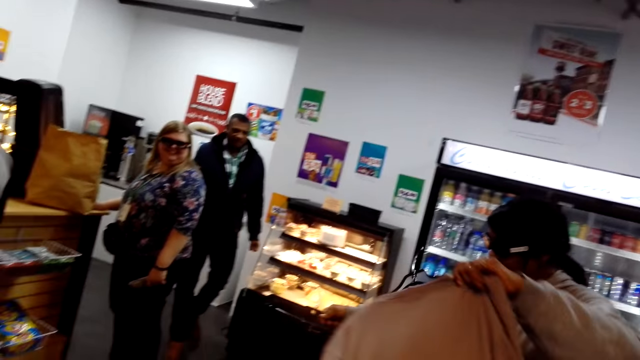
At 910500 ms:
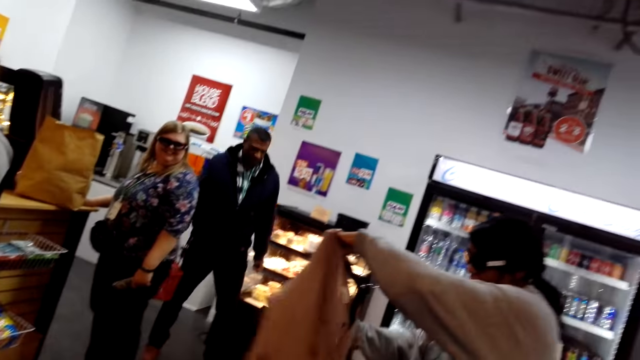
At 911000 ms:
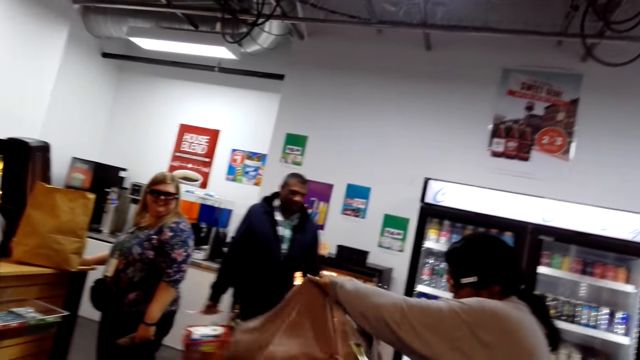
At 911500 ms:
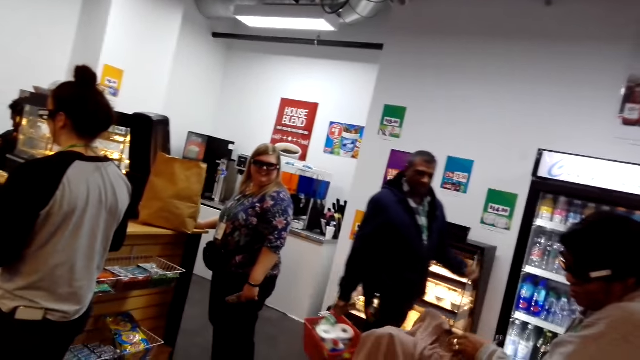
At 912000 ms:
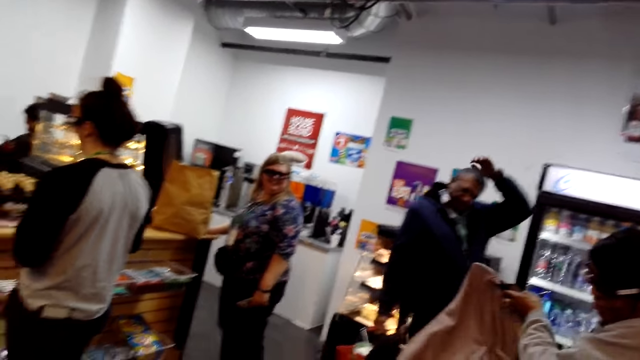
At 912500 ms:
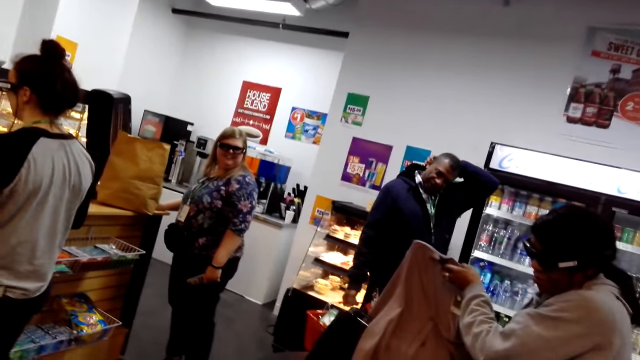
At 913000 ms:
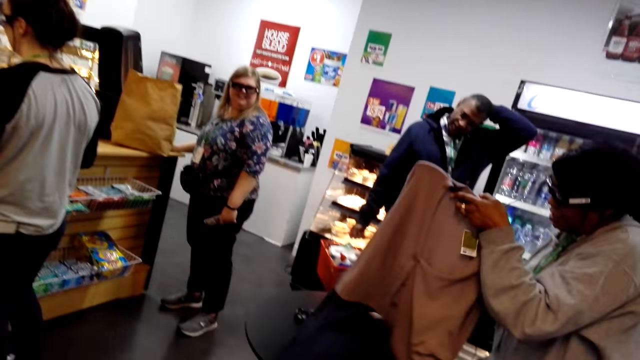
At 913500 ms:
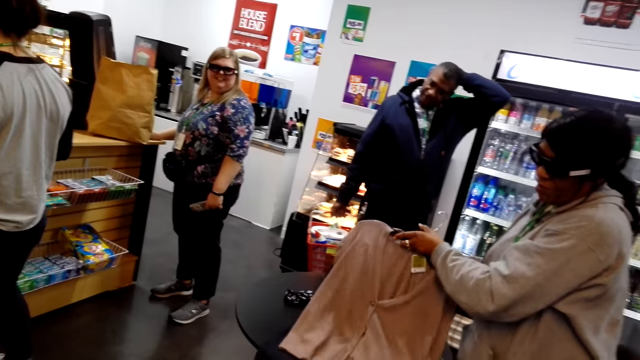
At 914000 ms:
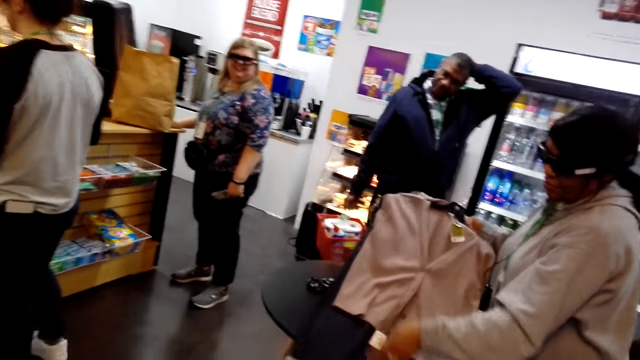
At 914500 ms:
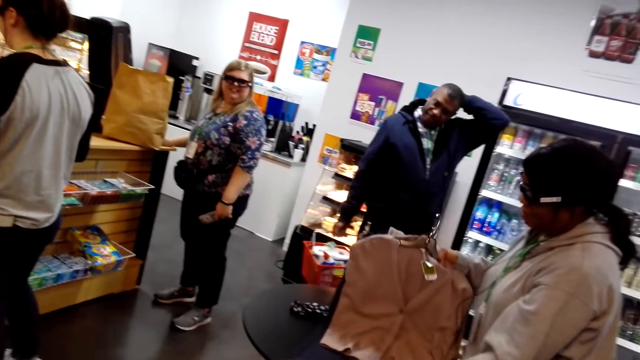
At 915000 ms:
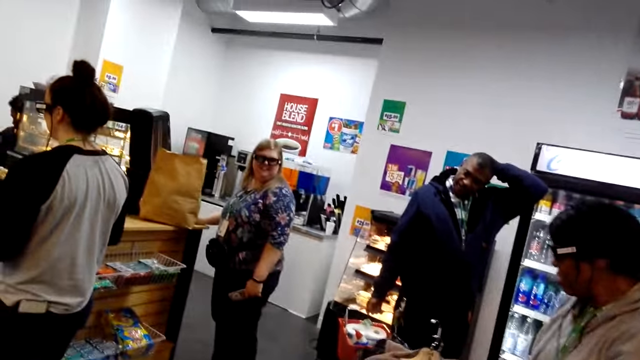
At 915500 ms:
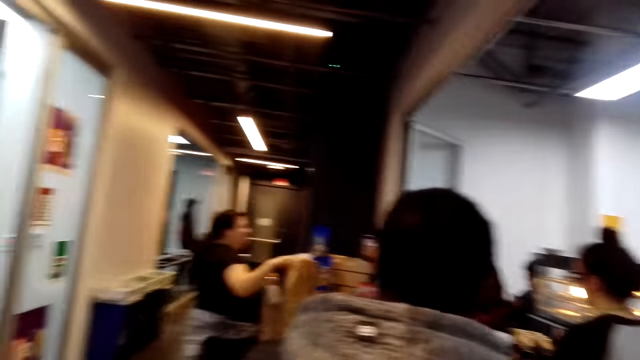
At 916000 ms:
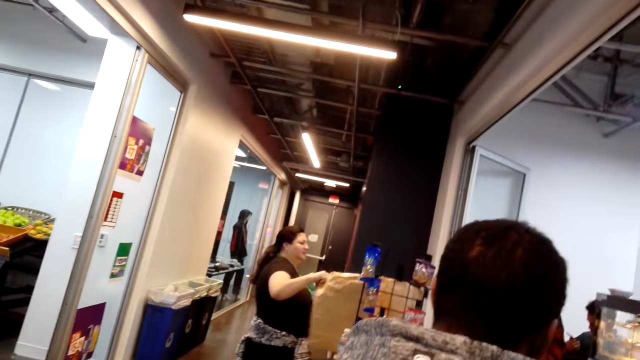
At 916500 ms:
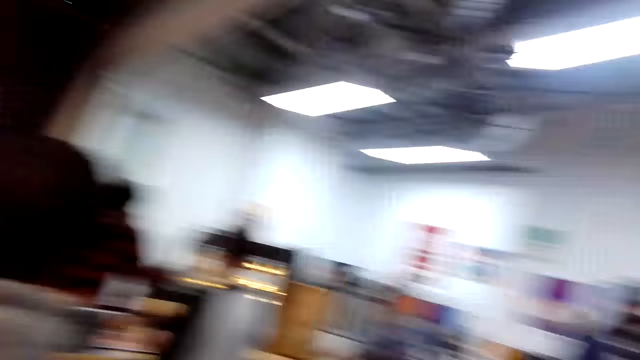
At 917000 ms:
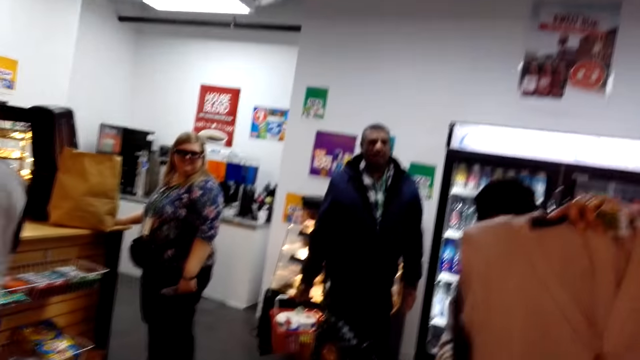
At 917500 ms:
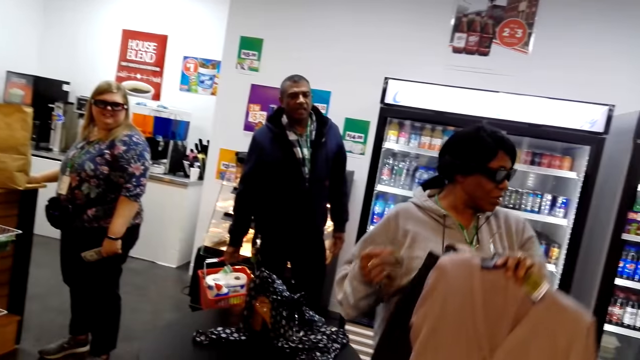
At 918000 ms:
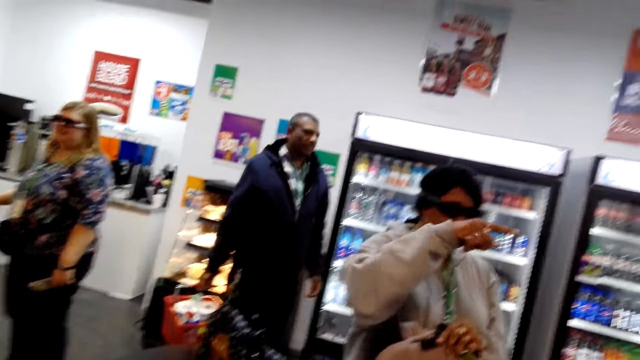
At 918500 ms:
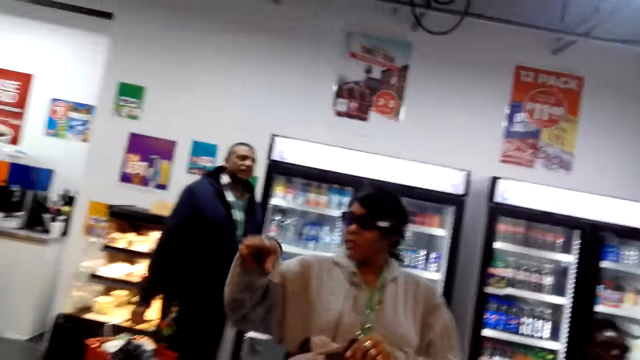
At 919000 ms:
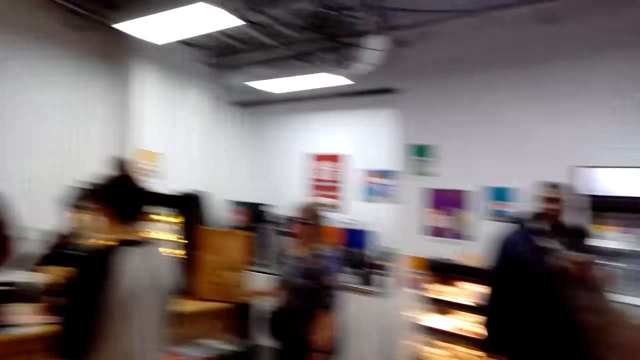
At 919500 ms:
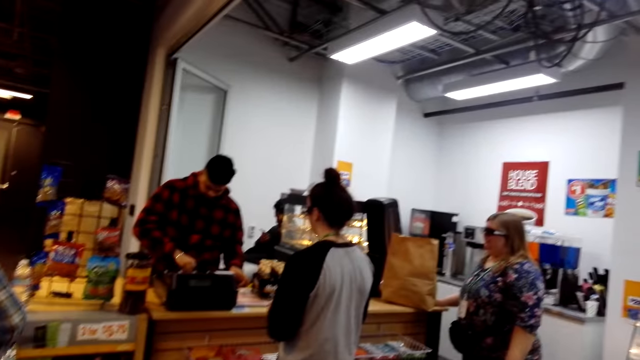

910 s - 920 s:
A man steps forward. A lady looks at the clothes. The man touches the hair. The lady arranges the clothes. The camera wearer looks around. Another lady looks at the cloth. The camera wearer looks around. The first lady moves the cloth and moves the hand. The man steps forward. The camera wearer looks around.

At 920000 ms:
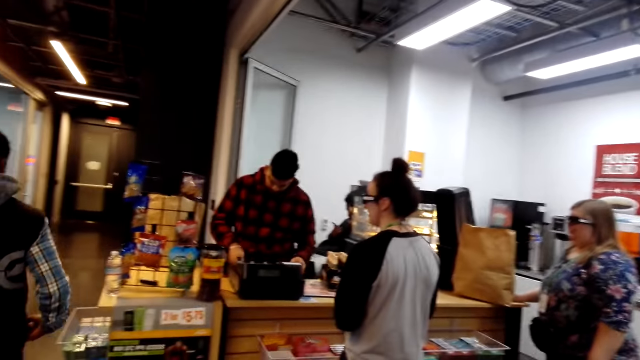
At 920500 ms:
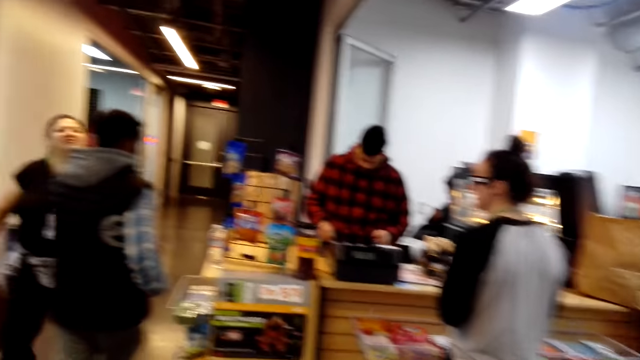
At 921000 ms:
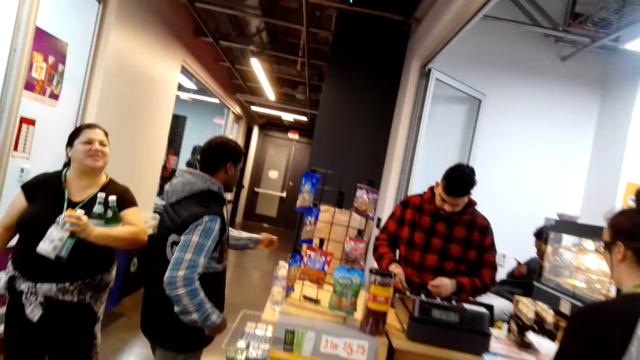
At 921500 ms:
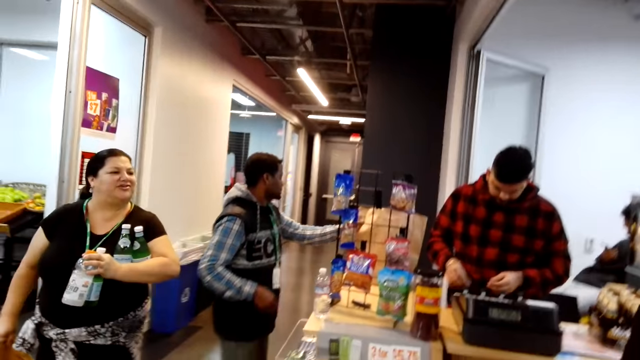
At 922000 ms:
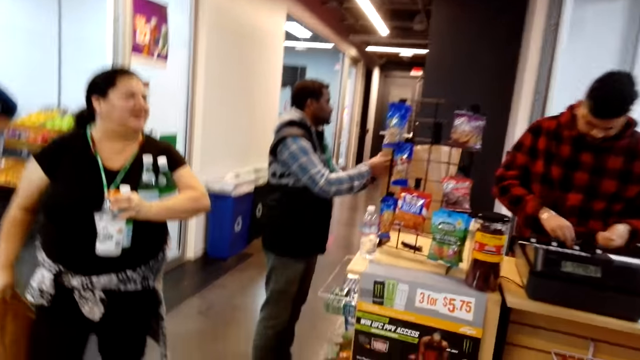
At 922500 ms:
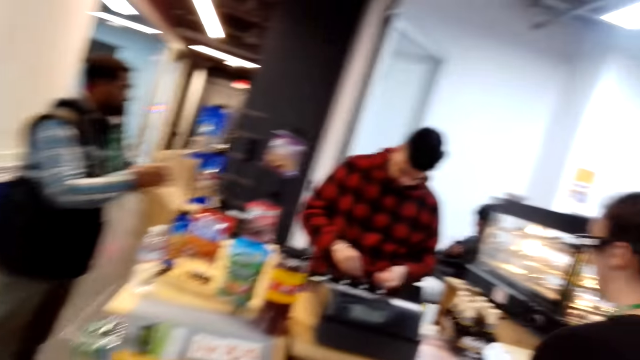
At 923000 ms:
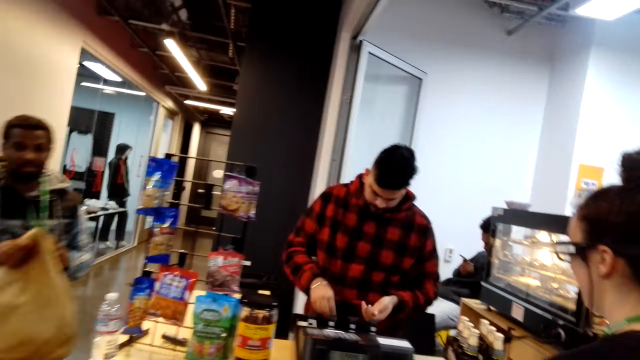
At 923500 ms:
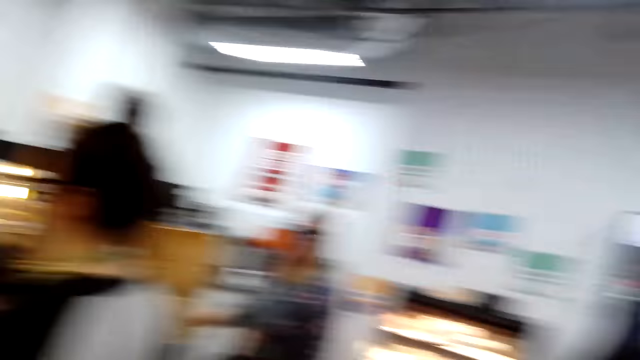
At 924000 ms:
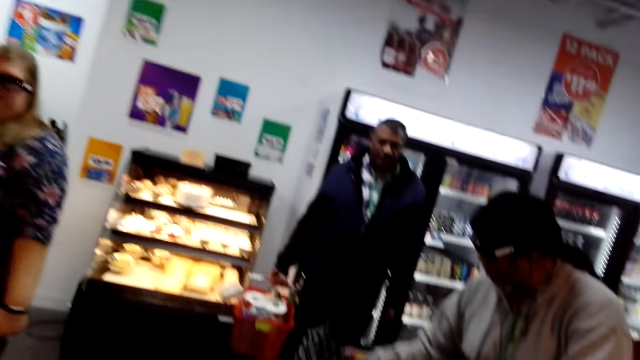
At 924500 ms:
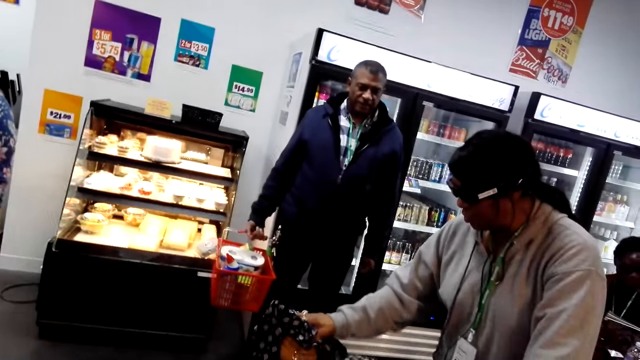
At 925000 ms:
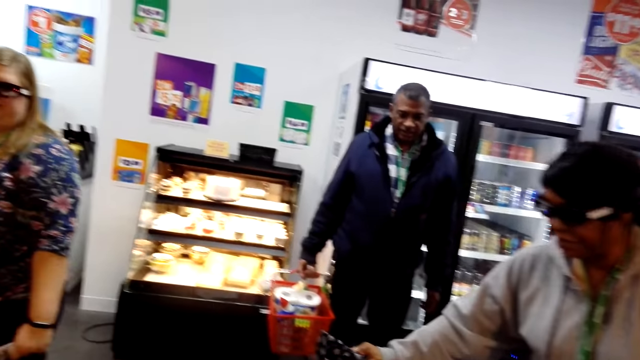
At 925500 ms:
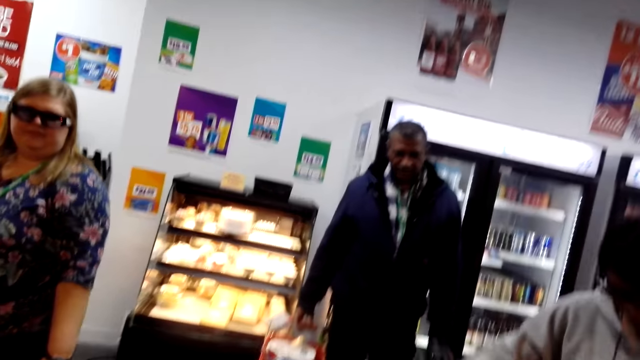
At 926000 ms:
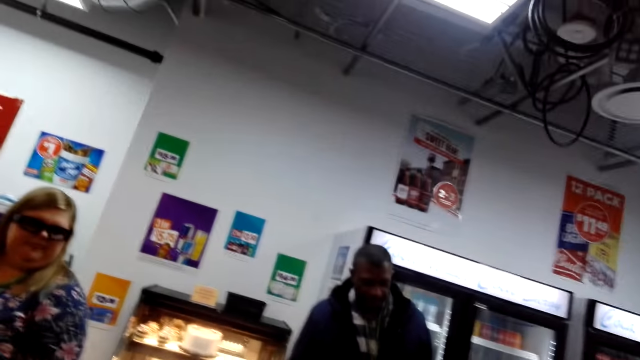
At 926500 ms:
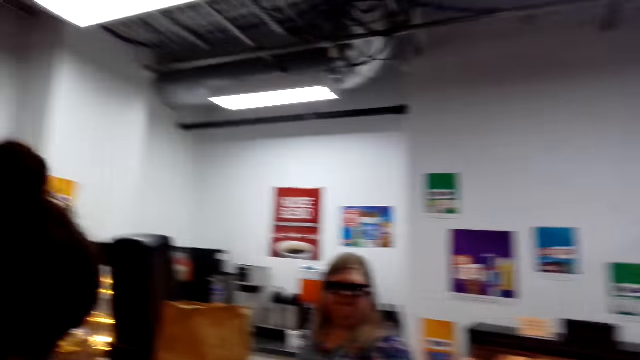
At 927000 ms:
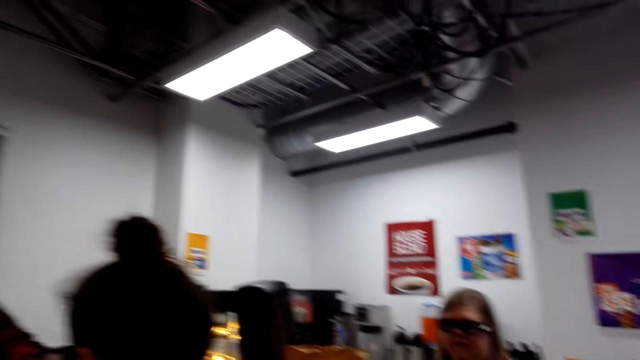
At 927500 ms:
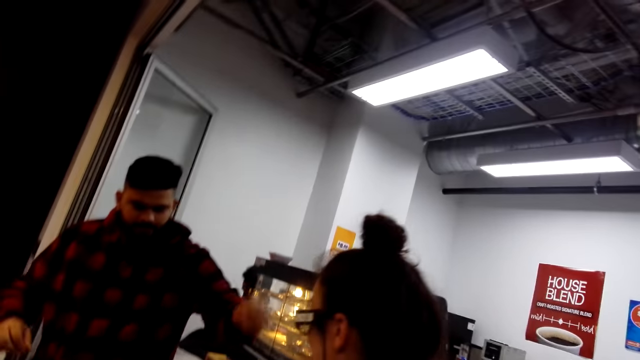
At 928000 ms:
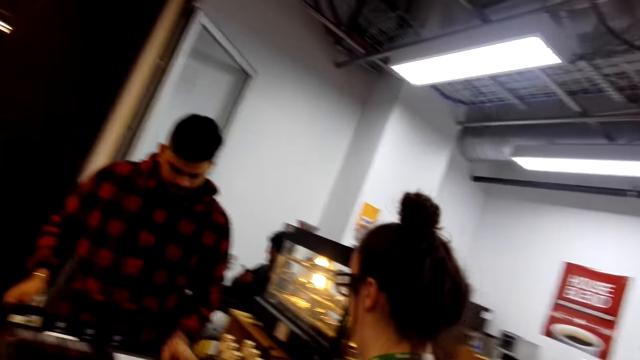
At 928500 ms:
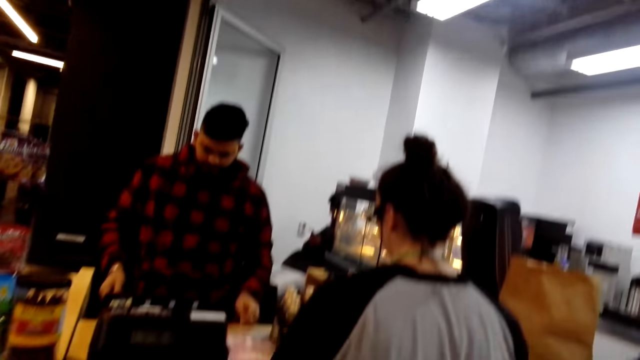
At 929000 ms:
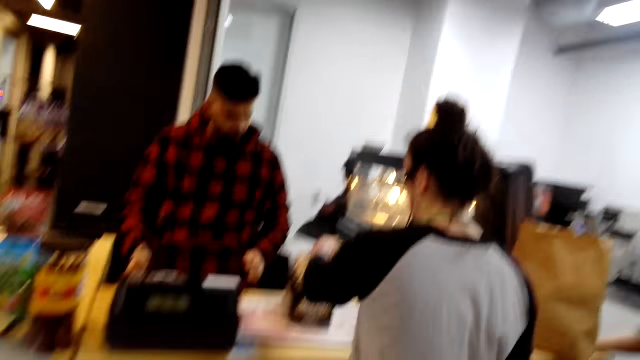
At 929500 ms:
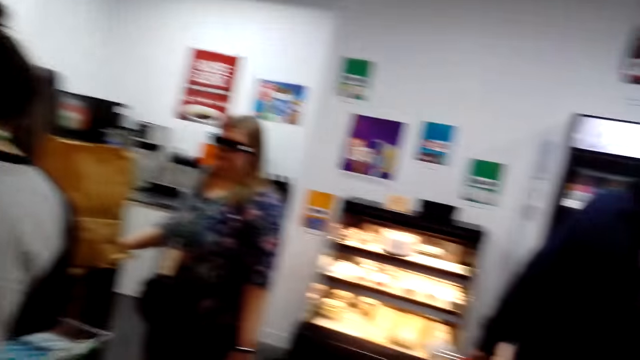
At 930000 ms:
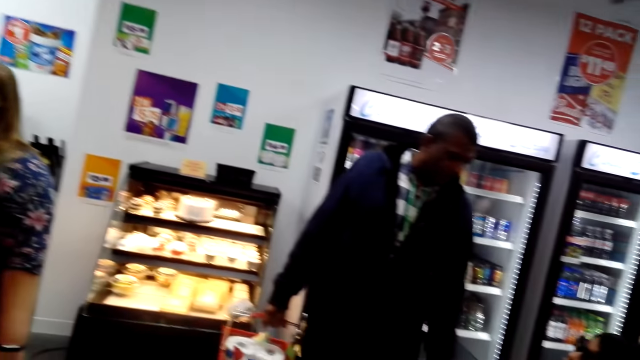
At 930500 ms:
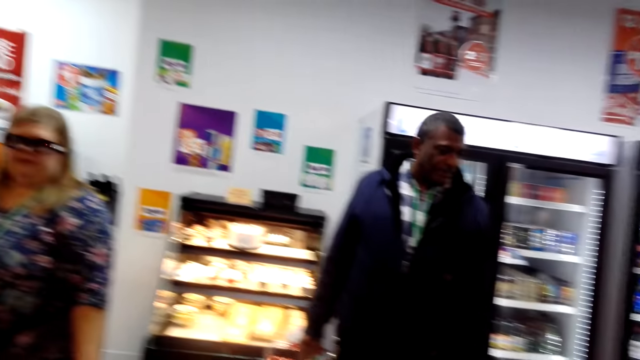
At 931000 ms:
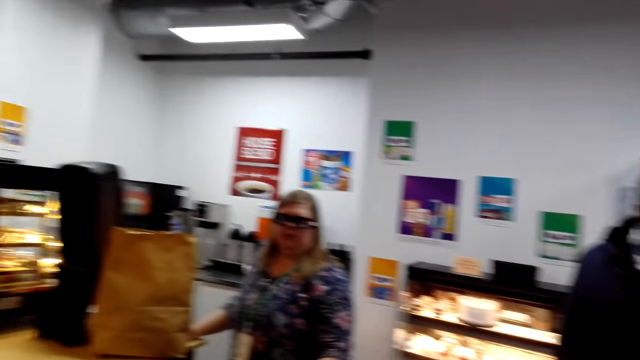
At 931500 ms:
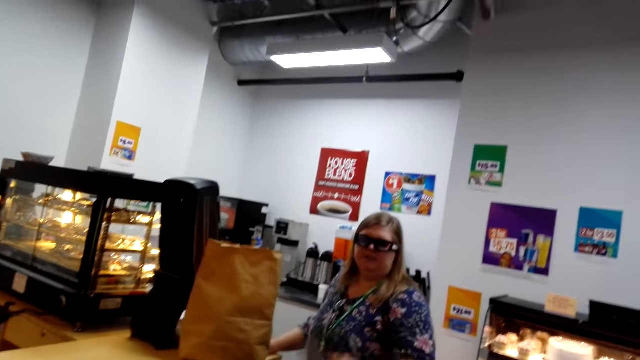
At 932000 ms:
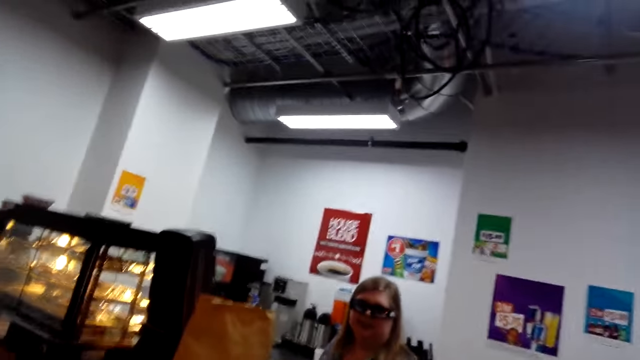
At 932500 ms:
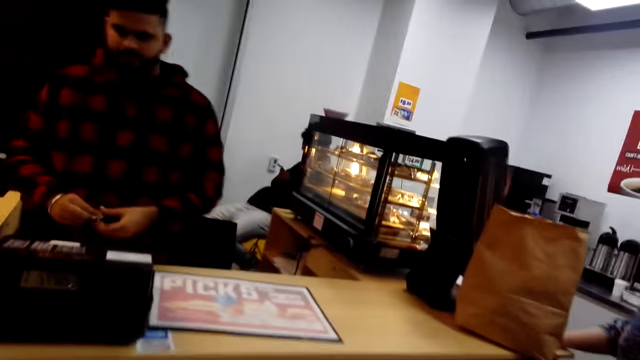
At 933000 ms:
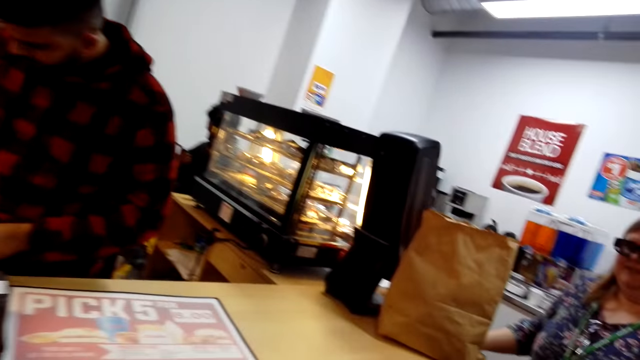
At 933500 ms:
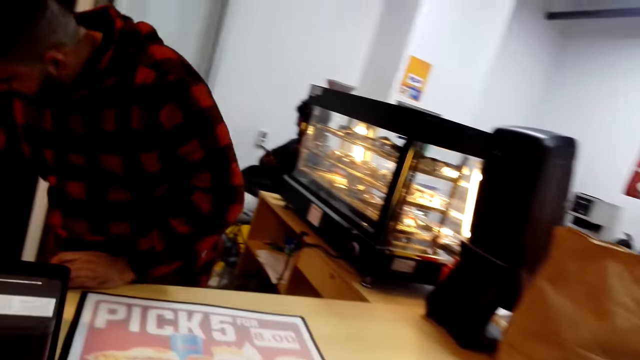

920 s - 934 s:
A man operates the machine. Someone points at the clothes. Another man steps forward. A lady steps forward. The second man picks up the sack. The camera wearer looks around. Another lady arranges the clothes. The camera wearer looks around. The first man moves the hand. The camera wearer looks around. A third man steps forward. A third lady looks at the camera wearer. The camera wearer looks around.
